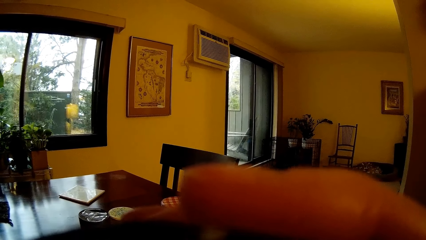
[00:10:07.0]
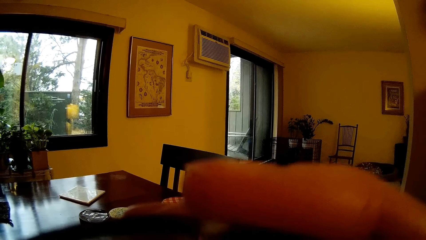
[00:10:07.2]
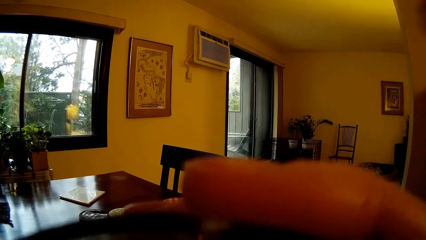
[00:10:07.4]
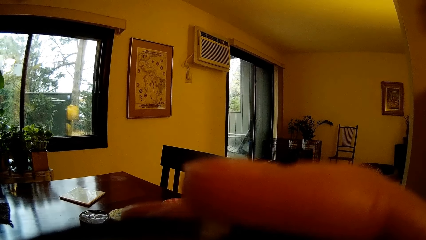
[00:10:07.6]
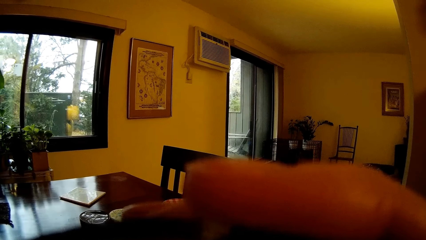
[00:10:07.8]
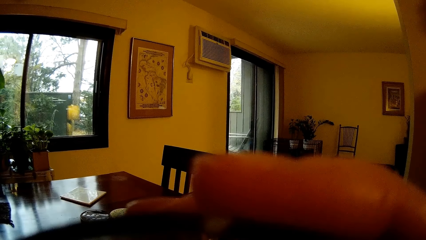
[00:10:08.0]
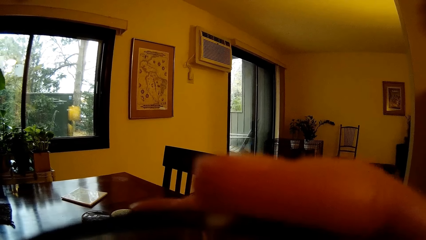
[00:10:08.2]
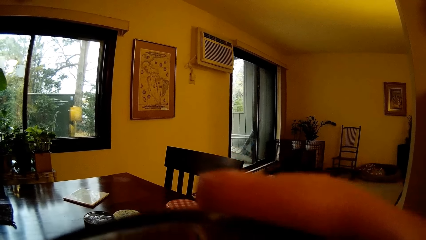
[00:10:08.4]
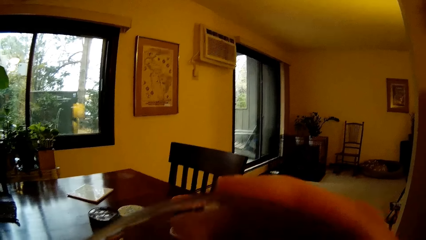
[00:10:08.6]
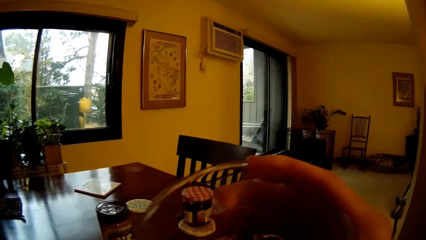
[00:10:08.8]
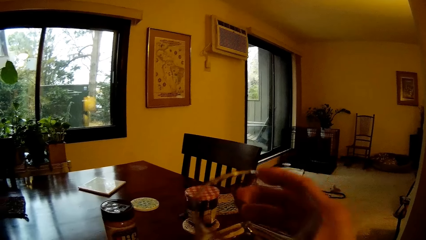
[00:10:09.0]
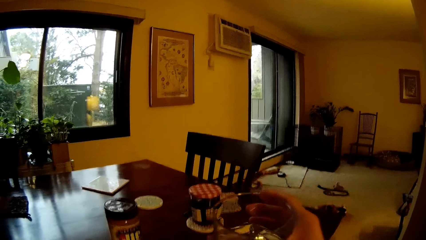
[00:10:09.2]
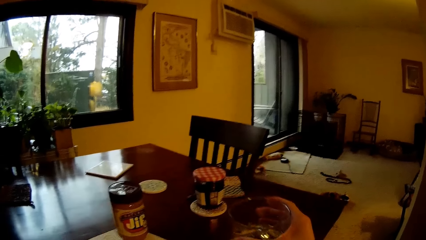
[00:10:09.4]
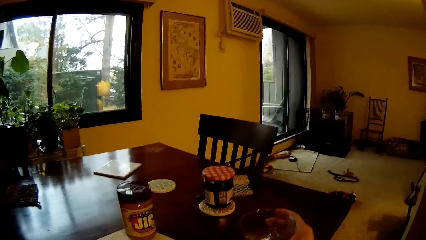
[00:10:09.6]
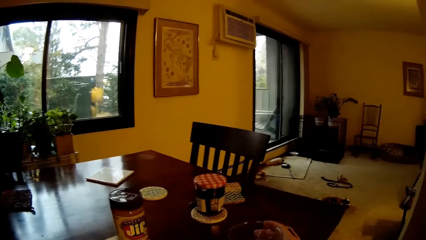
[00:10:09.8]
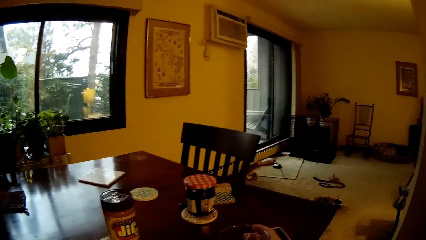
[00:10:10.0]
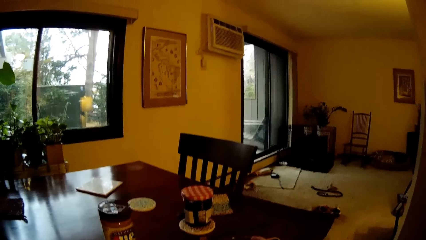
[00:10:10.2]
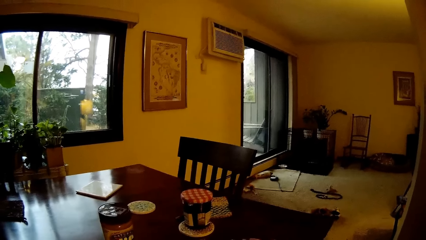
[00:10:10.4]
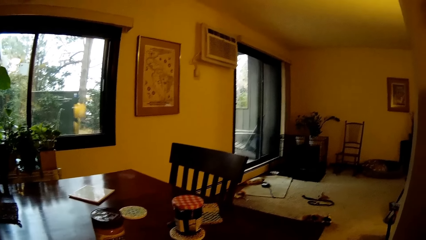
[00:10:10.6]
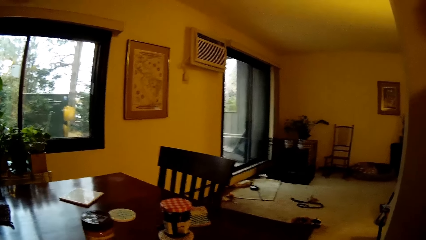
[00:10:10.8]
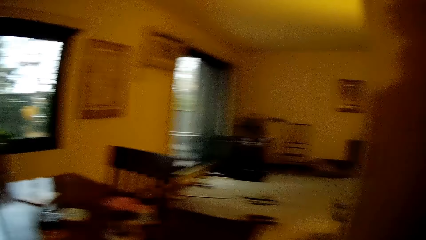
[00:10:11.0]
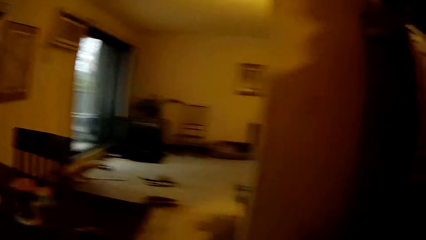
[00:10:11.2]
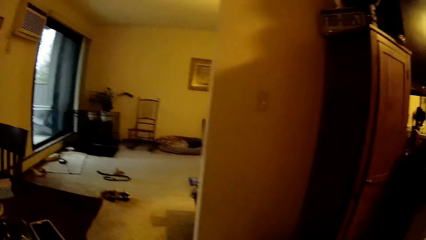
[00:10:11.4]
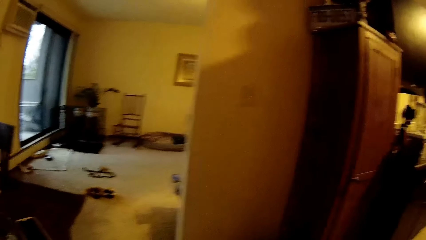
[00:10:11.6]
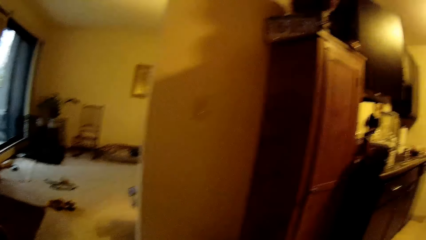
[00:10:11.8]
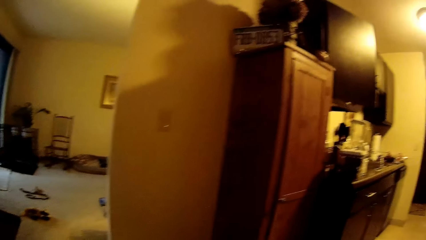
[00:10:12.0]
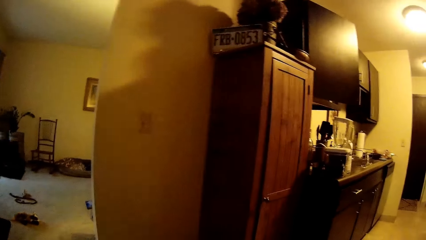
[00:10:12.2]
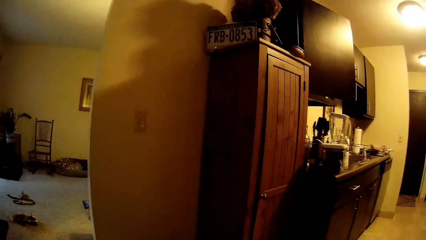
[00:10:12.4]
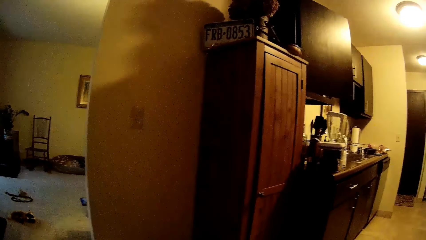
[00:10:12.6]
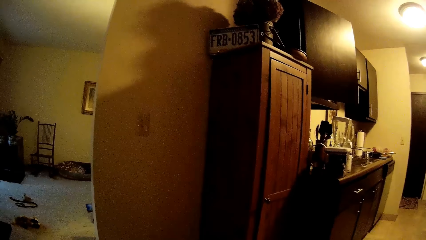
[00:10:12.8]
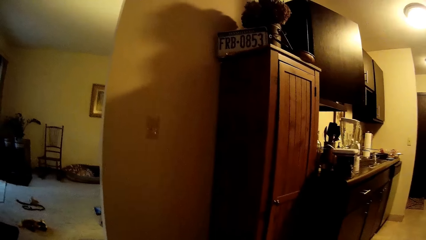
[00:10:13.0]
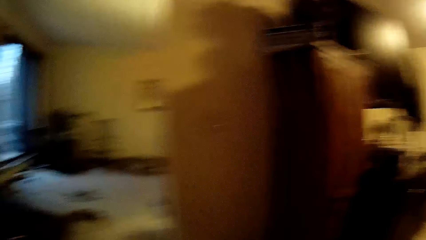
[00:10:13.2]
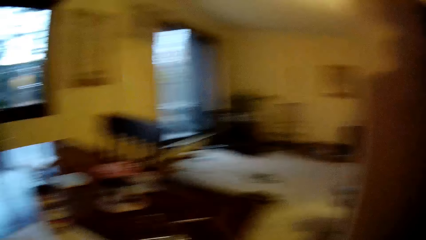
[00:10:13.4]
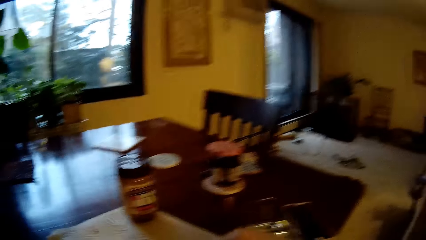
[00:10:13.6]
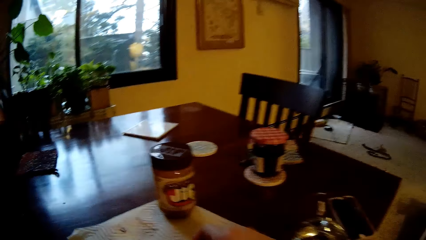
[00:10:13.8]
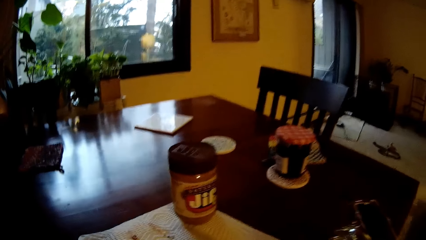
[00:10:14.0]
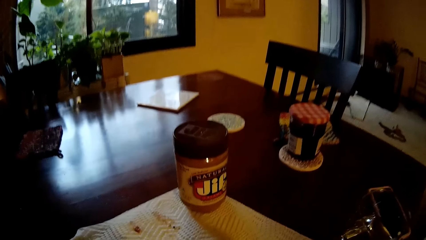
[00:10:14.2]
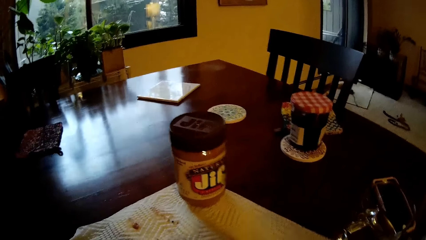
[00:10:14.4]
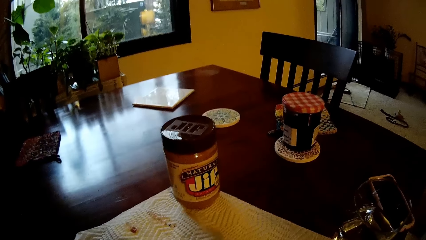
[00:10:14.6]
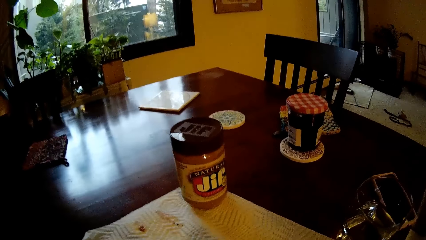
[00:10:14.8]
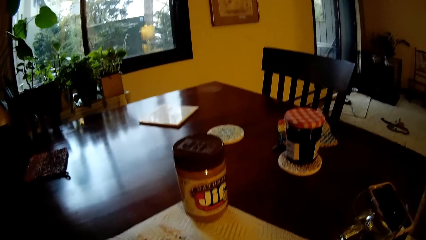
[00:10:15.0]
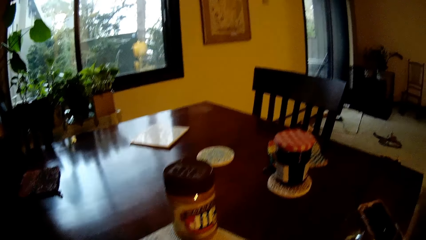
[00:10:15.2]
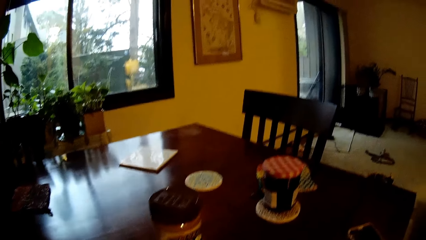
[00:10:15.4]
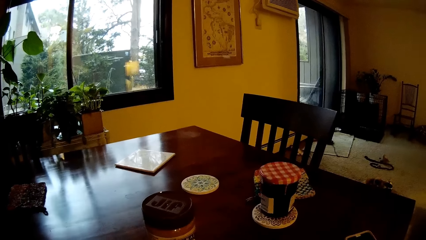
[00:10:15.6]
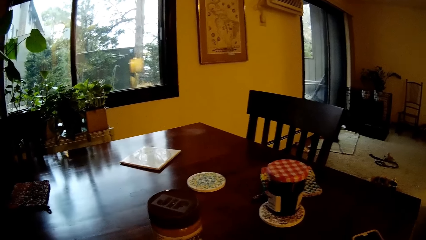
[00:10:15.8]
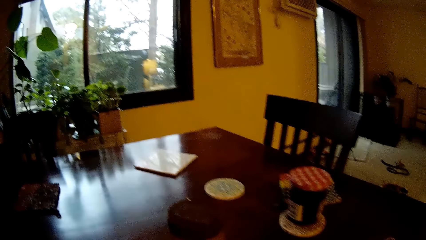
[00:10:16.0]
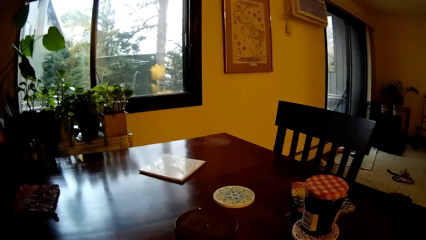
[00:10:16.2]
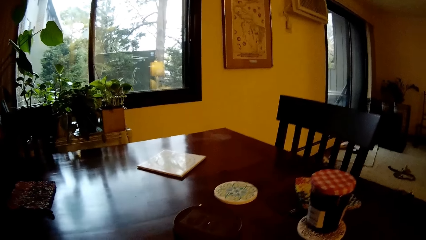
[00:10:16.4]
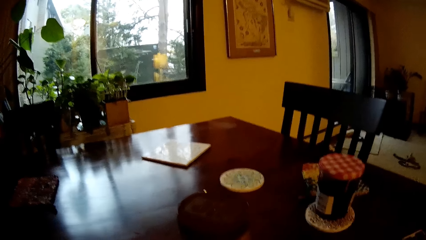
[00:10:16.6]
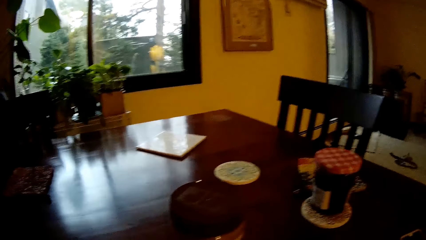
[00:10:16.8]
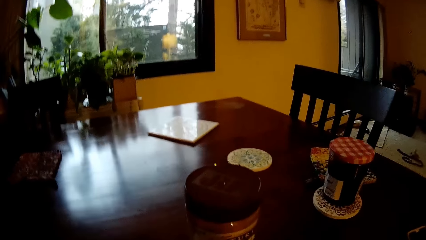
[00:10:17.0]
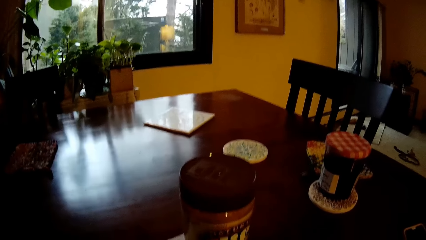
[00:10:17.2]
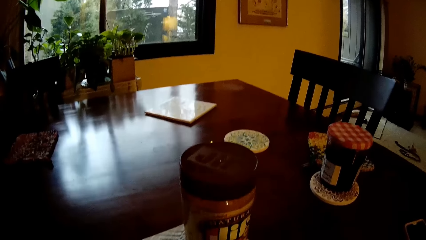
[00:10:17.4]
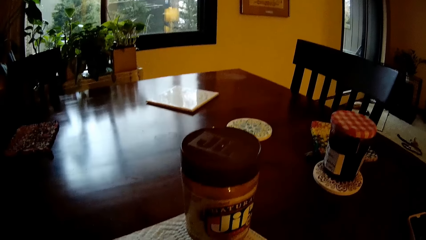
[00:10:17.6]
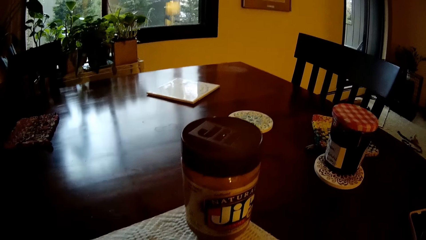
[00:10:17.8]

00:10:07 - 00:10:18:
The camera wearer drops the glass of water on the table with his right hand. He looks around the house.

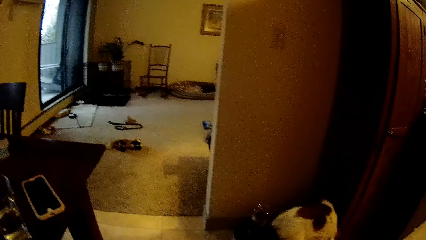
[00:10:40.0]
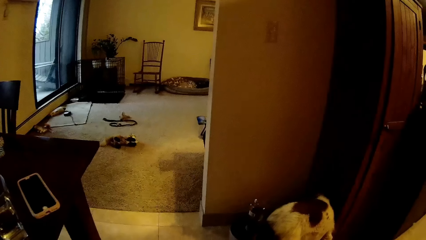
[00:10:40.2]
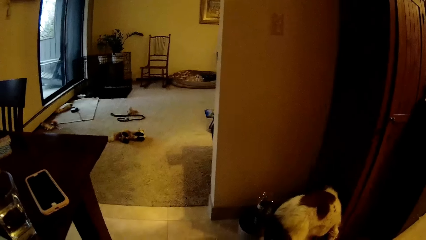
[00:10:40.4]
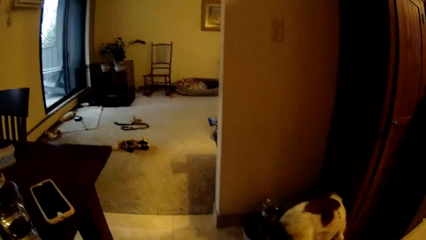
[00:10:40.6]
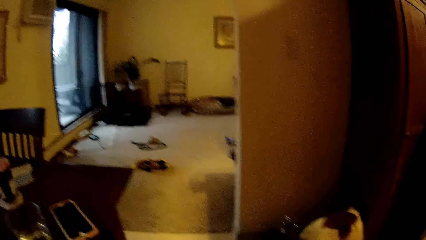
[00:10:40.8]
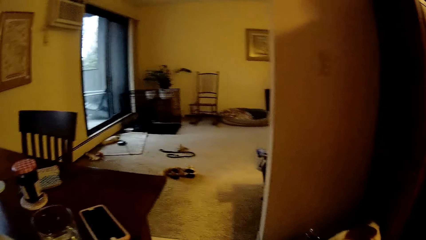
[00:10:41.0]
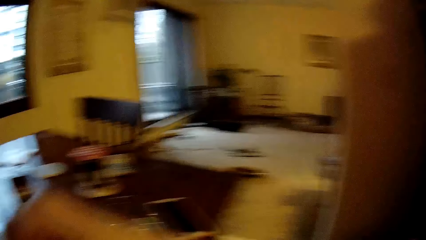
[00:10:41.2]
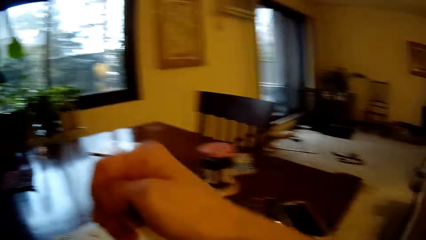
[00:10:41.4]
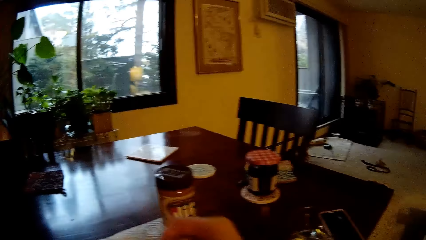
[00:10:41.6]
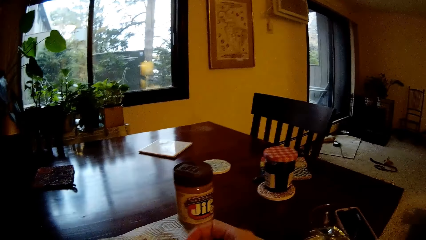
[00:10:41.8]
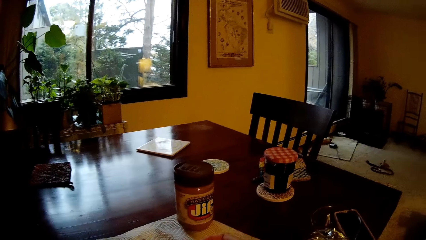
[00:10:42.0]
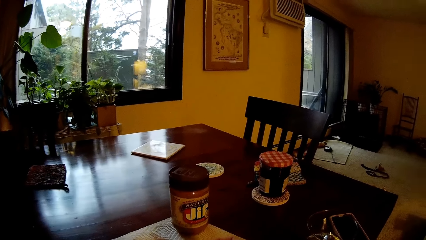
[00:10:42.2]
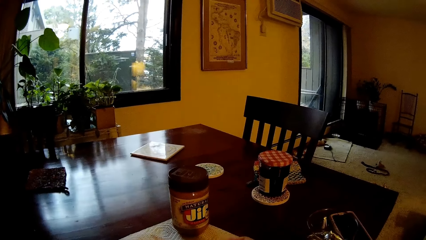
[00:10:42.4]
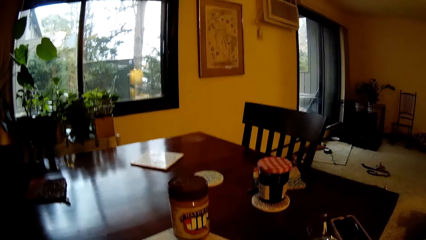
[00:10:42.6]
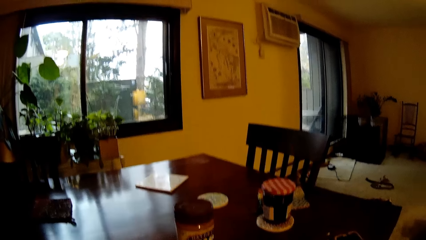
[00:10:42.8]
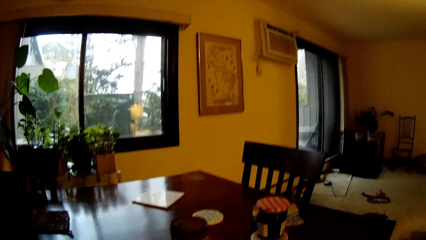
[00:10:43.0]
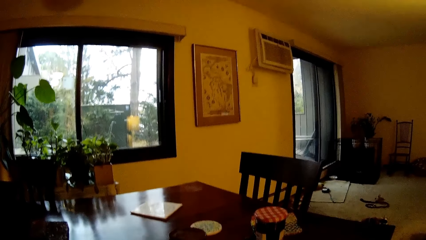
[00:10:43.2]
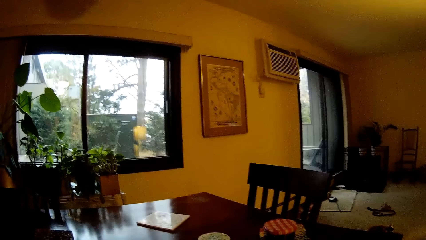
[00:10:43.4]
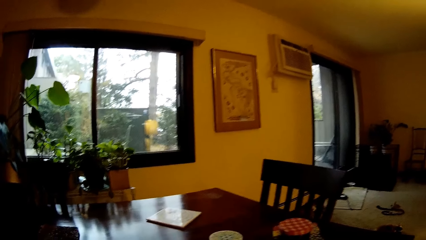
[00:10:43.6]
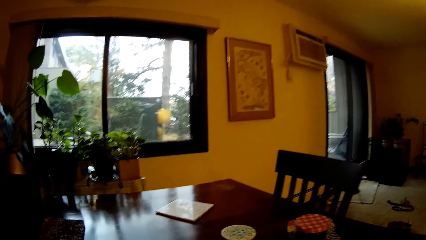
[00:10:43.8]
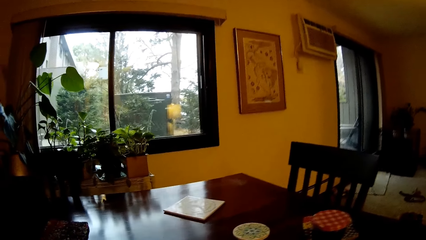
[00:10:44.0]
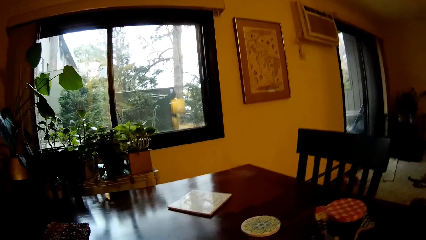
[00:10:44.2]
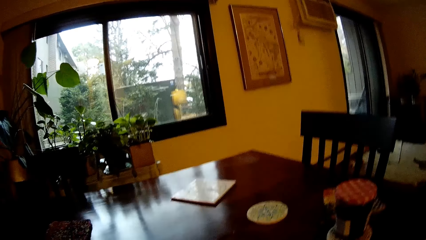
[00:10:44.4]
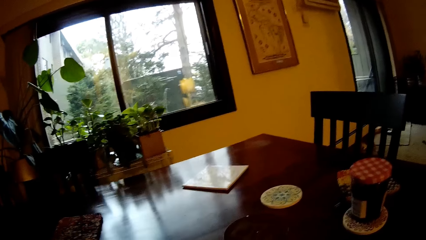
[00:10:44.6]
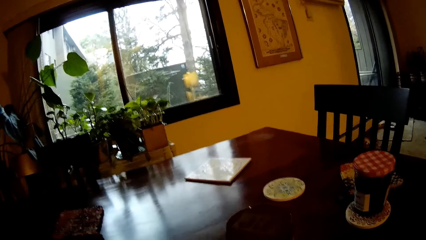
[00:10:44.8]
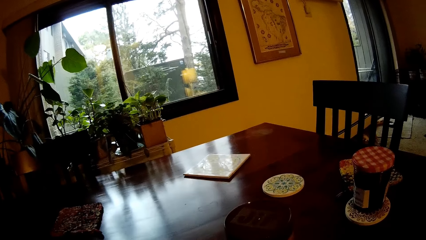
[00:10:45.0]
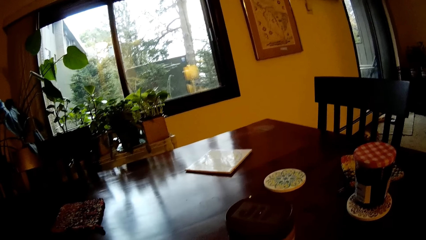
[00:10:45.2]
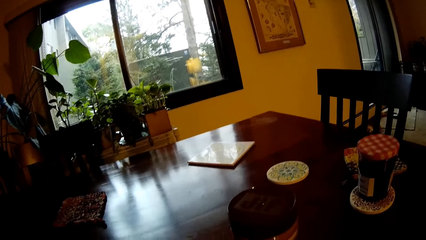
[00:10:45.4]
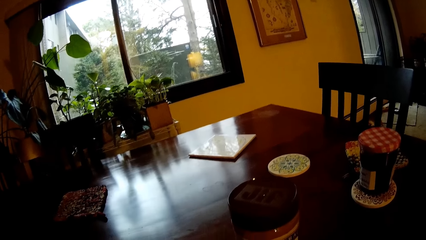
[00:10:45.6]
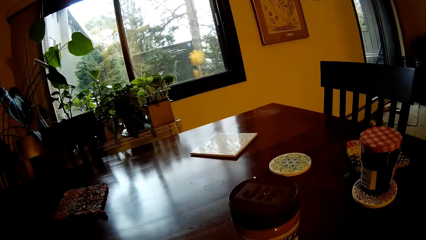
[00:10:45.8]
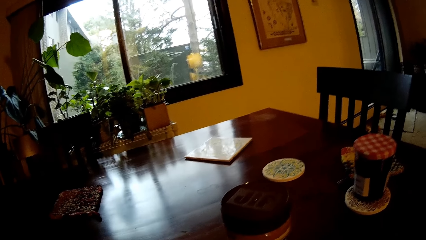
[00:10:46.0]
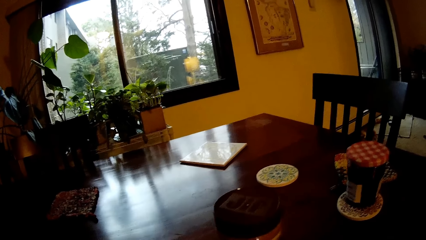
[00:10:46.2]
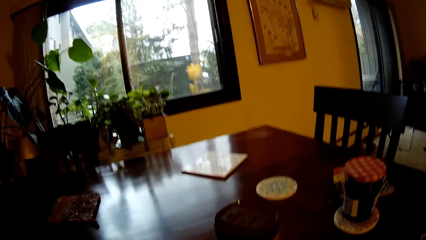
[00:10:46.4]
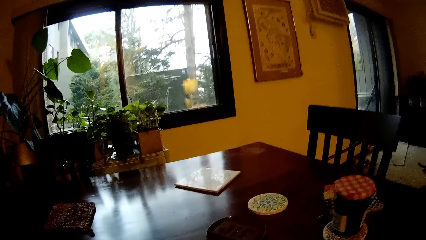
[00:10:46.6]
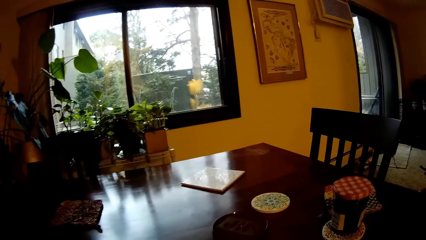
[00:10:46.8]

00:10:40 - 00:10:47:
The camera wearer puts his right hand on the tissue on the table.
